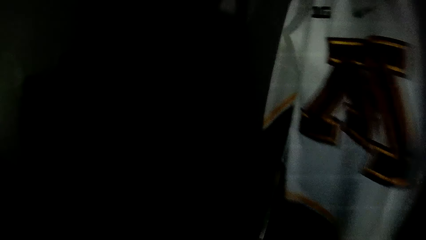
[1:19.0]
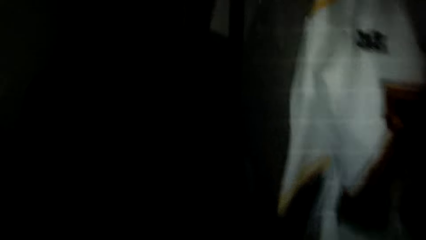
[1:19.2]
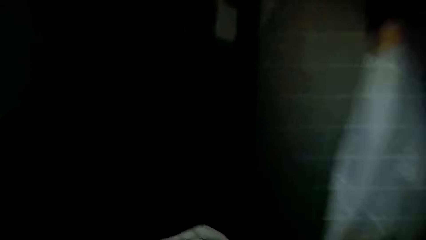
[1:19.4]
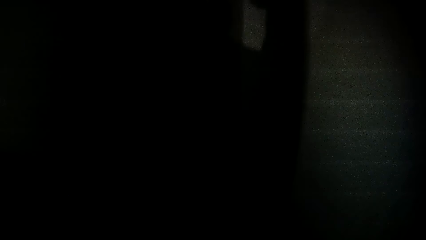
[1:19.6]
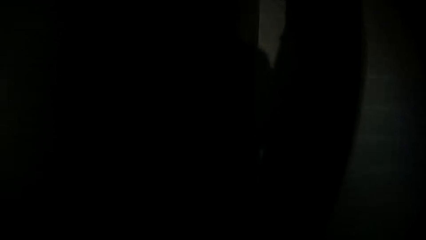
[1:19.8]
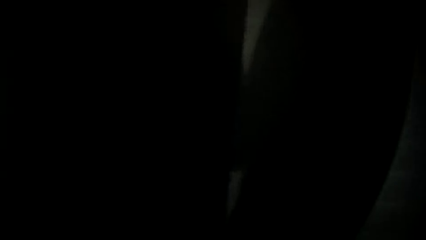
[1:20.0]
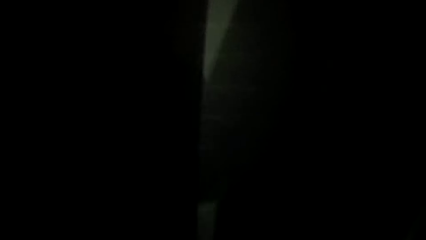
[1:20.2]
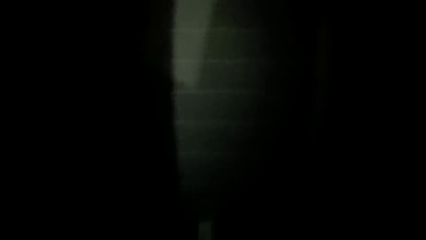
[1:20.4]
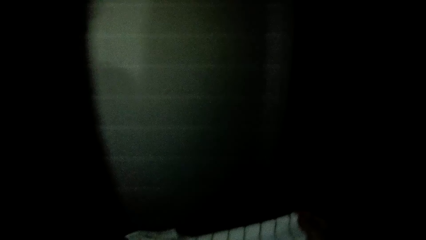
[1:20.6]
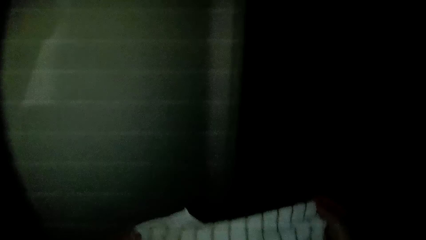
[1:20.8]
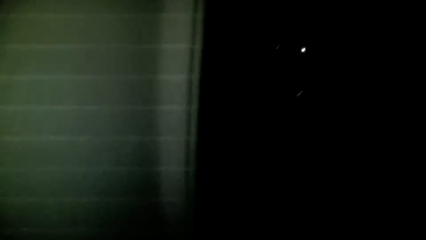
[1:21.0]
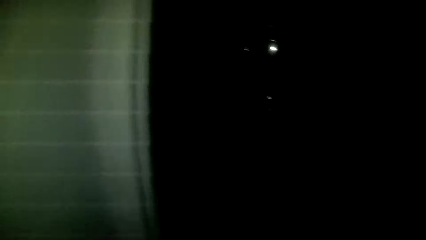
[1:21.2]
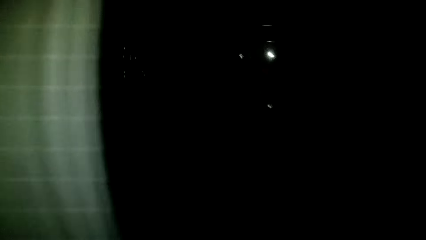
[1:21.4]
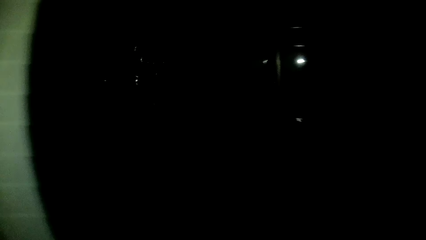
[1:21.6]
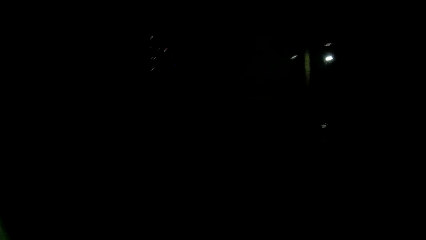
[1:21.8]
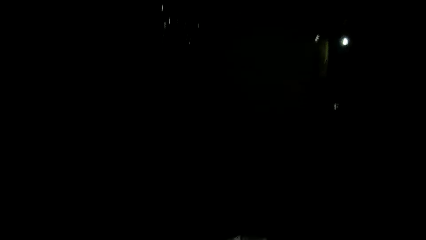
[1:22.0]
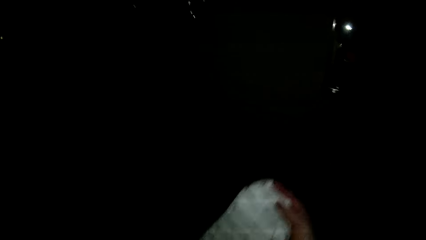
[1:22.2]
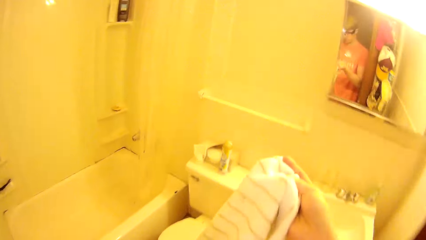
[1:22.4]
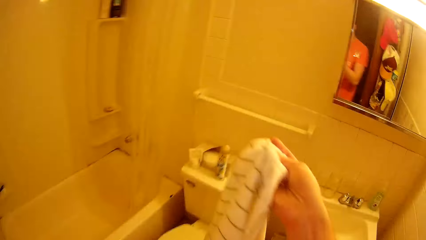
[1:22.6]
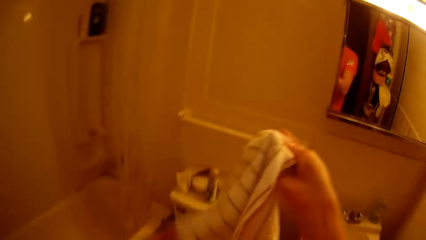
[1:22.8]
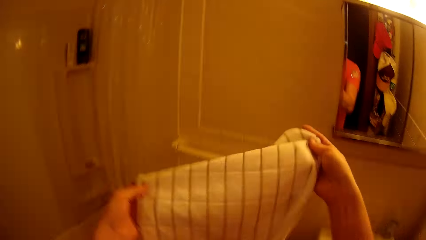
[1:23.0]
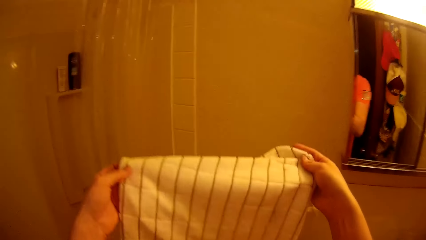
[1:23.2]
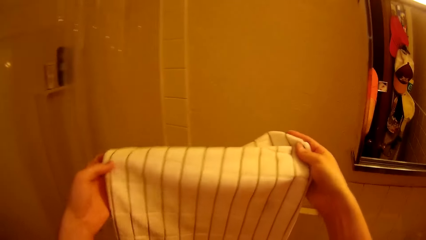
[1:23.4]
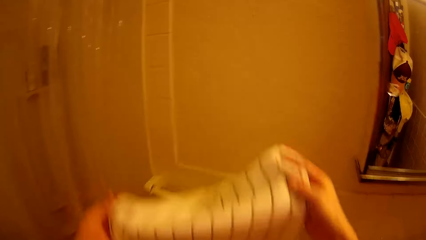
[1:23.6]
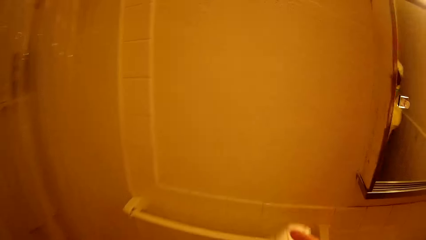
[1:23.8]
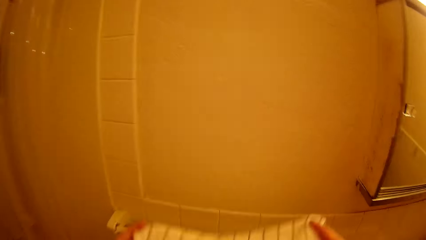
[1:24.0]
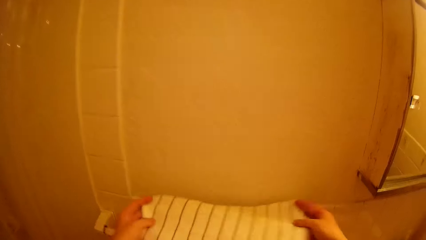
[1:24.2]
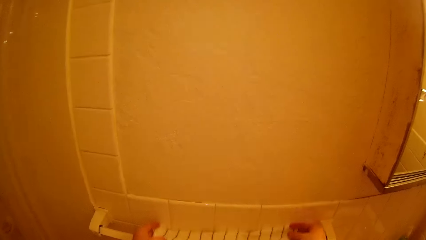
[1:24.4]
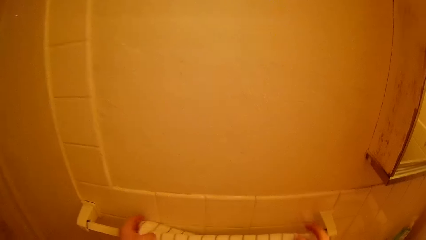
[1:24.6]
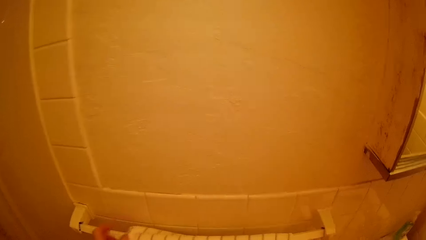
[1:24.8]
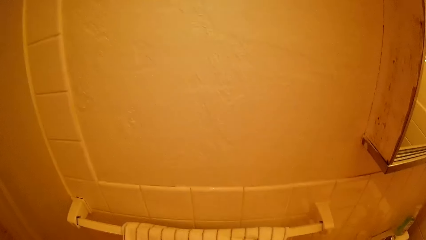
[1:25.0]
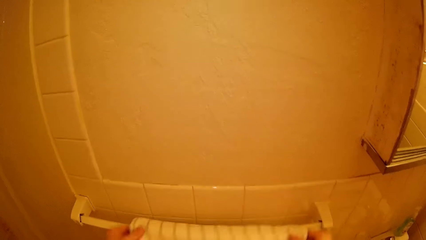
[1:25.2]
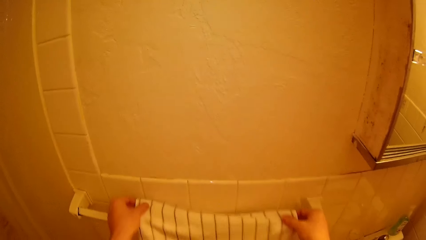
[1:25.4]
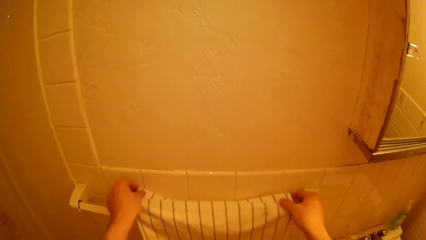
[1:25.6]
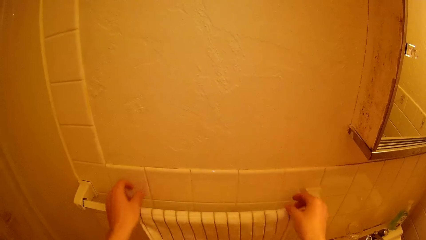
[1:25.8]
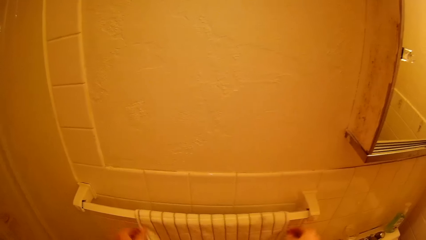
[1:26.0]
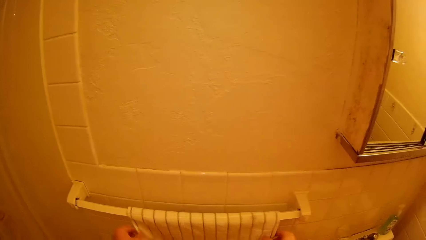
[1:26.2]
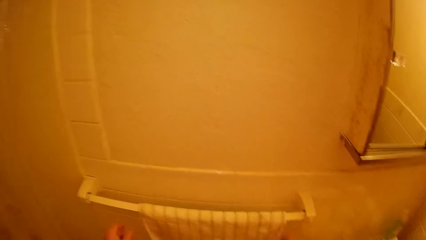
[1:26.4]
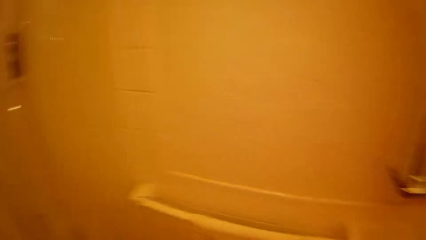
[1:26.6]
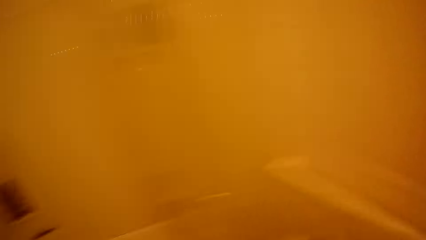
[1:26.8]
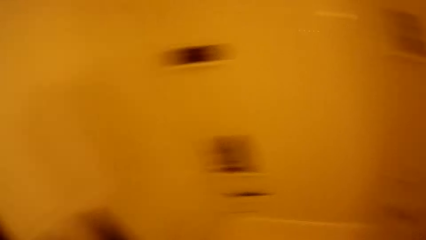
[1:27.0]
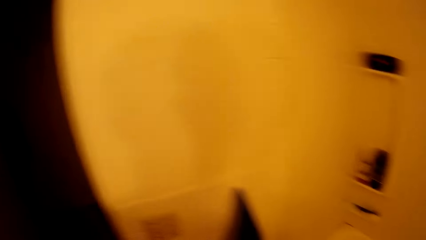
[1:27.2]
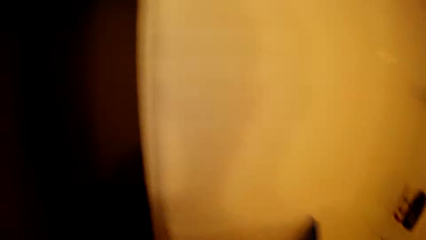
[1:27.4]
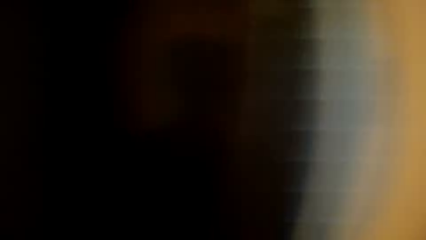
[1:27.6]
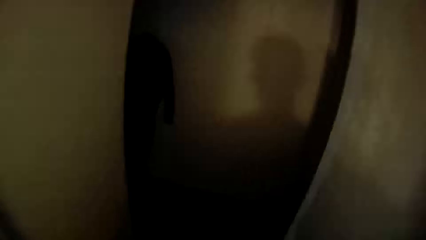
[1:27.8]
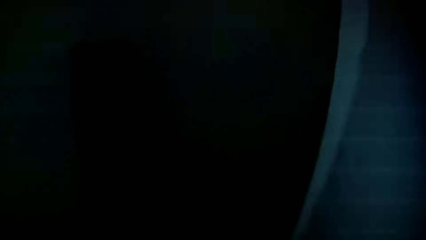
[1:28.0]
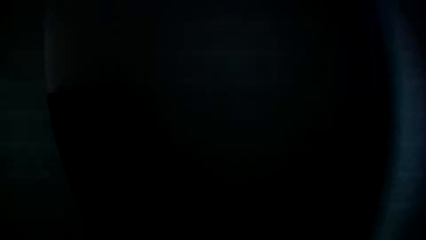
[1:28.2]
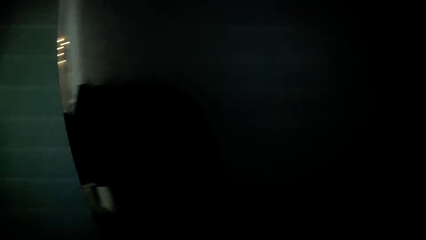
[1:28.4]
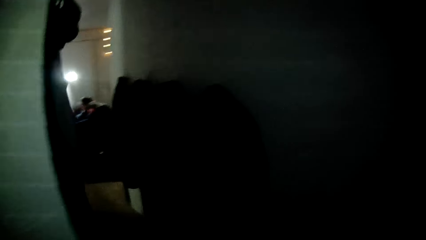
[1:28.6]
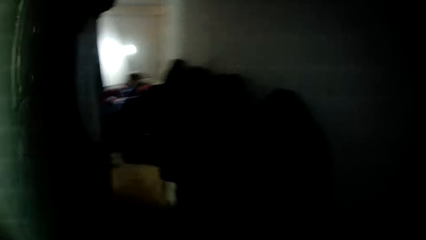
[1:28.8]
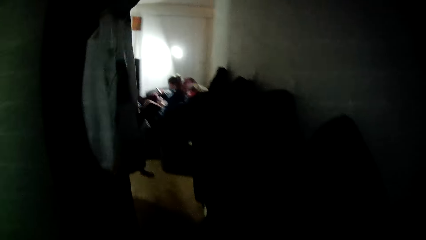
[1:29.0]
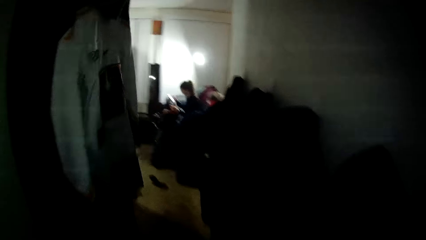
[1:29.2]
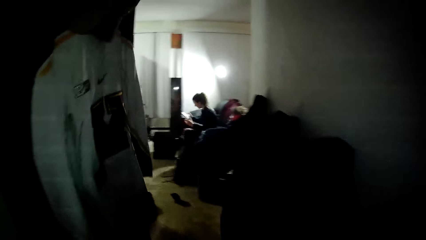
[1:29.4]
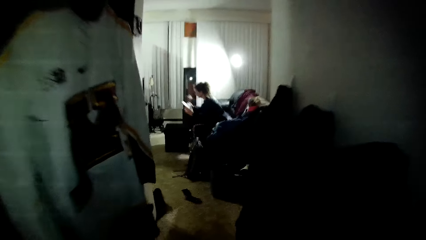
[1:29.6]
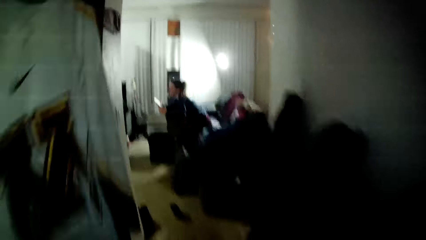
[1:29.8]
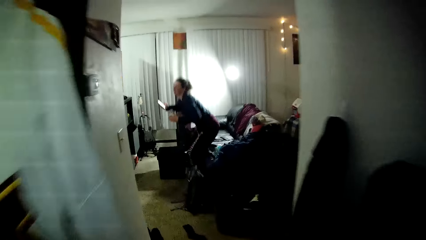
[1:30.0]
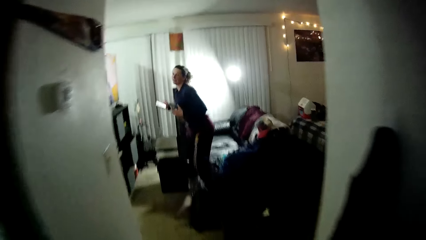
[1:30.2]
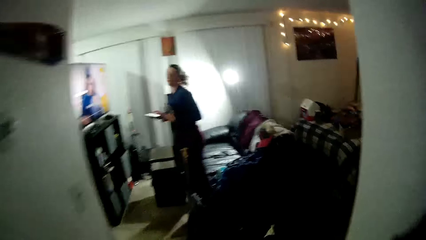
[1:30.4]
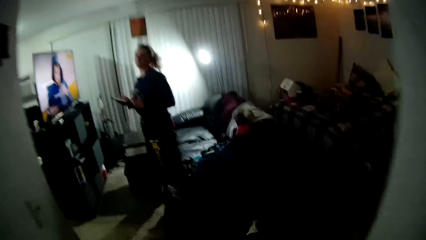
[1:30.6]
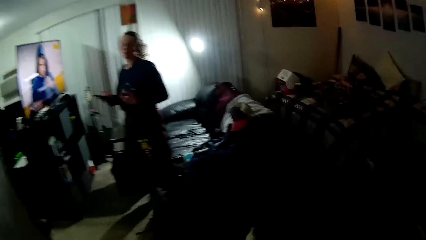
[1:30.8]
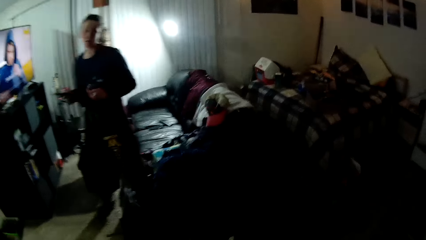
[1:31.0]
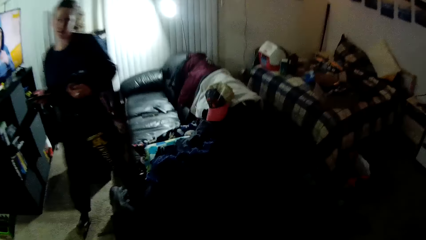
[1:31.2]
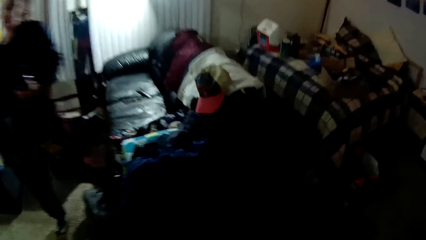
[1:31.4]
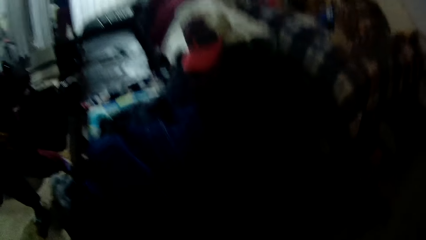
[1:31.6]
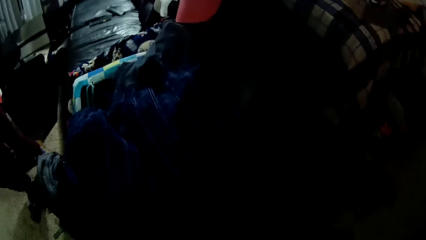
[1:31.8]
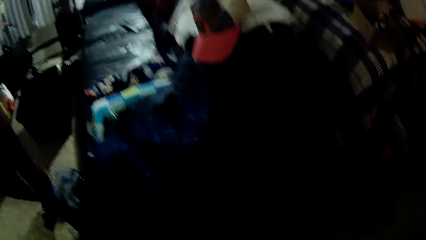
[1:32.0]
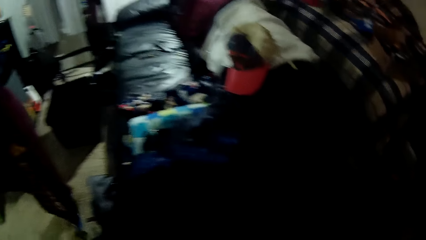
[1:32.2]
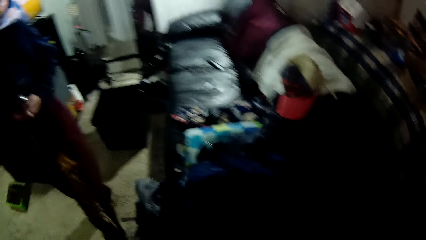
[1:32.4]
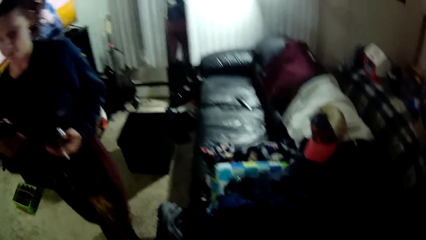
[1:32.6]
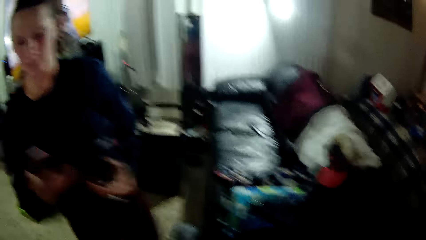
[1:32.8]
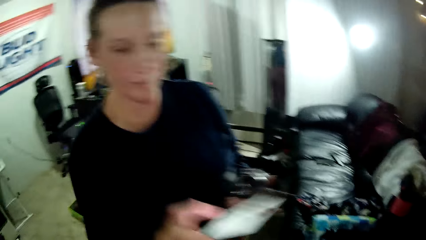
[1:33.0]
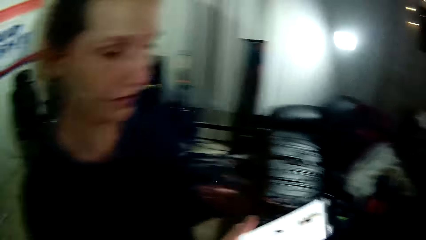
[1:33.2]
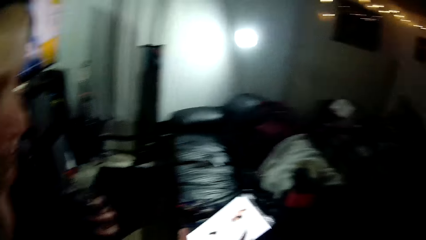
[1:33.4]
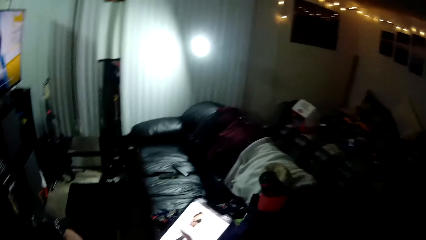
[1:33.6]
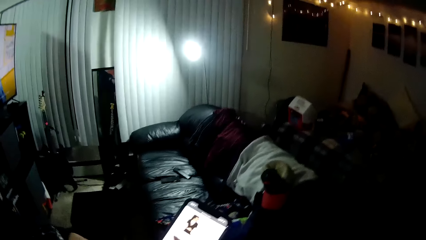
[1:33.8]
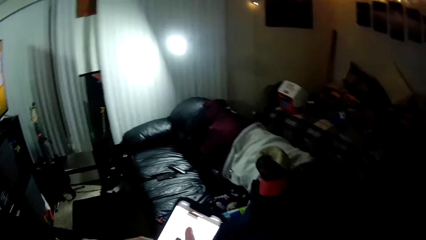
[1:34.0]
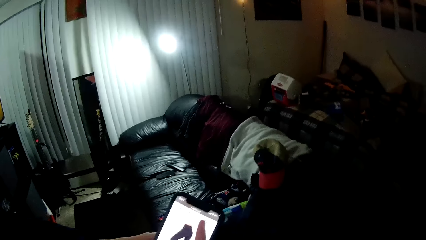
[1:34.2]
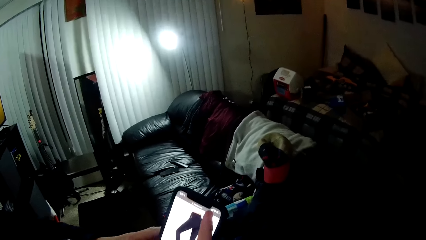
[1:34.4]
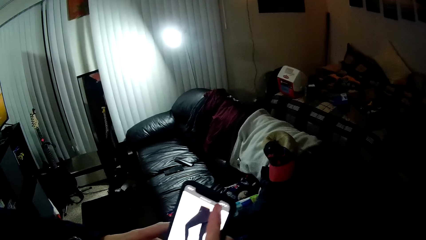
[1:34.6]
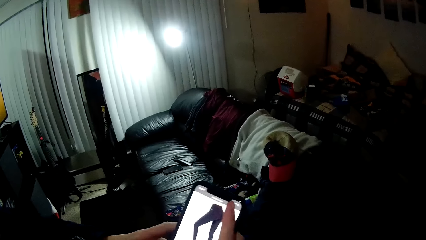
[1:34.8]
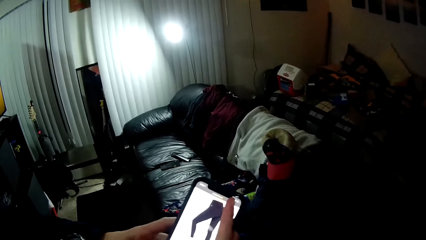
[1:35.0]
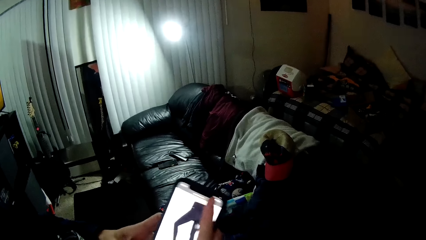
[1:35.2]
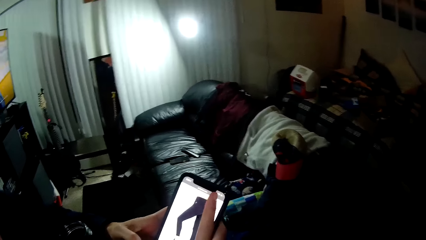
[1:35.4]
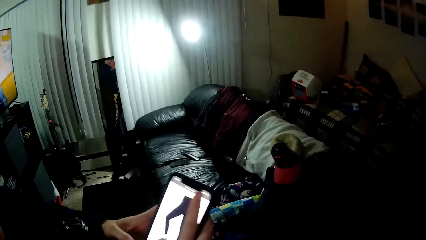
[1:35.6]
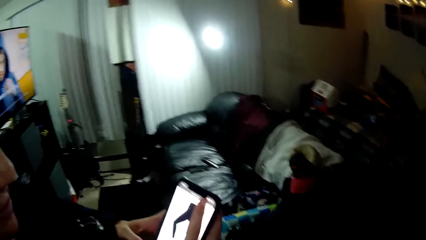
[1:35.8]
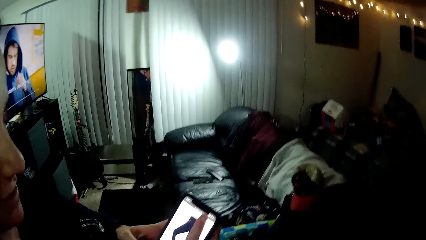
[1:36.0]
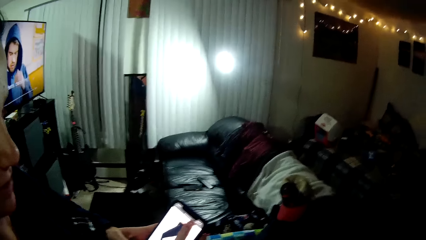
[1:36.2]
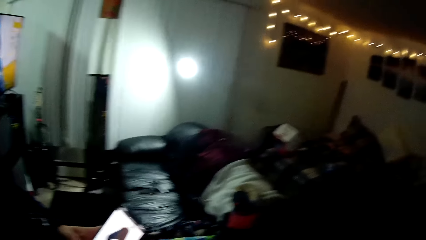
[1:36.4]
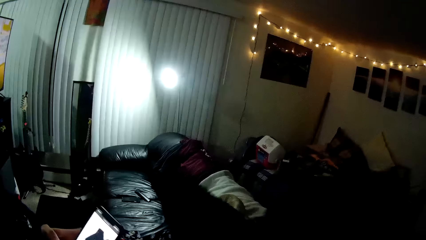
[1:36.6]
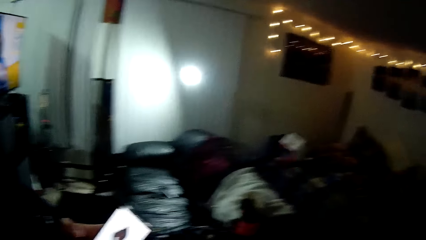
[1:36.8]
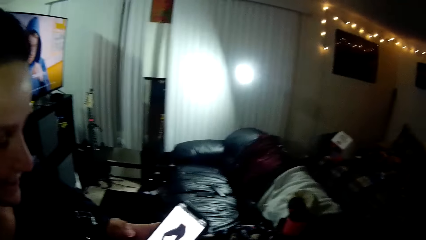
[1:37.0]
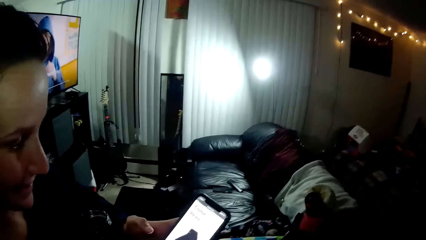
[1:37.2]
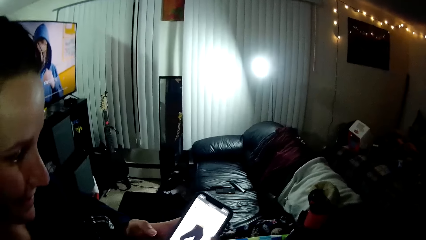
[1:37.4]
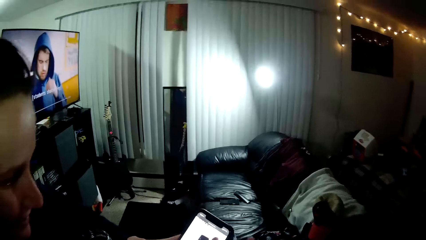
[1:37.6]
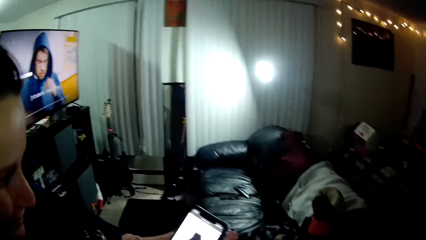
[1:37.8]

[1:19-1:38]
The camera wearer puts on a light. They hold a towel with both hands. They hang the towel on the towel holder in a bathroom. They walk out of the washroom. A woman operates a phone. The woman stands up from the chair. The camera wearer walks around the house. The woman walks toward the camera wearer. The camera wearer interacts with the woman. The woman operates the phone, scrolls her phone and holds the phone with both hands.
